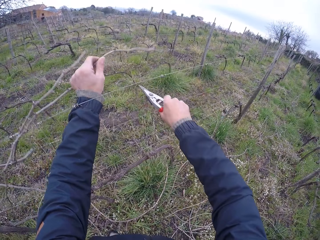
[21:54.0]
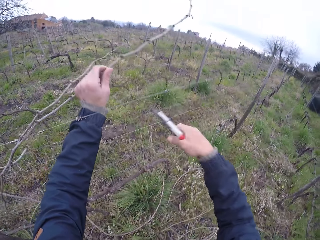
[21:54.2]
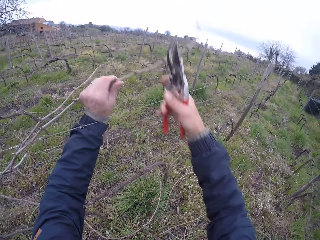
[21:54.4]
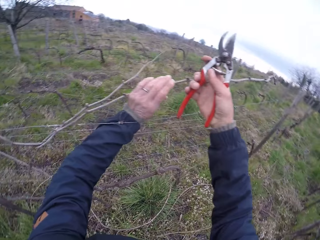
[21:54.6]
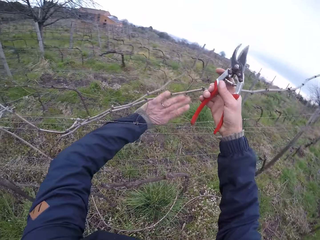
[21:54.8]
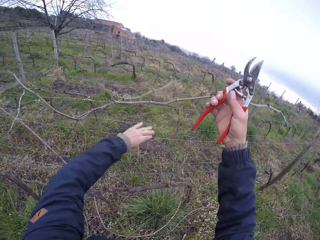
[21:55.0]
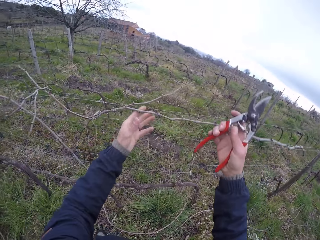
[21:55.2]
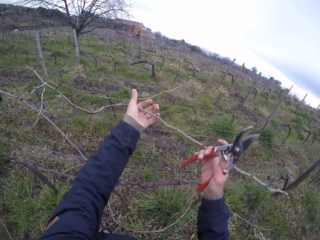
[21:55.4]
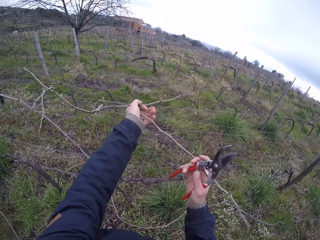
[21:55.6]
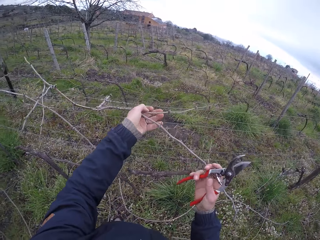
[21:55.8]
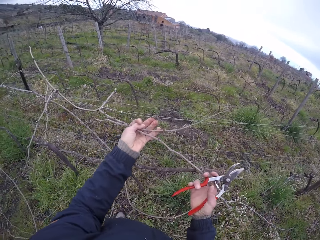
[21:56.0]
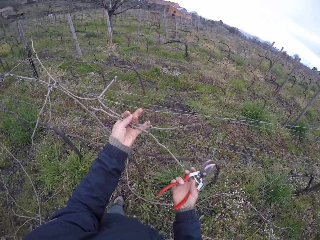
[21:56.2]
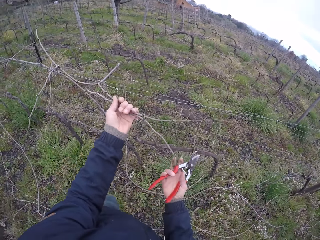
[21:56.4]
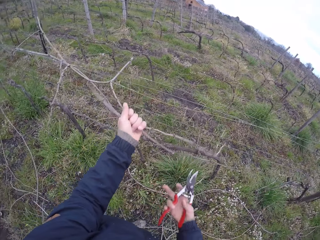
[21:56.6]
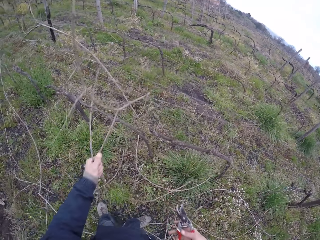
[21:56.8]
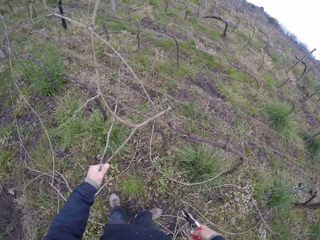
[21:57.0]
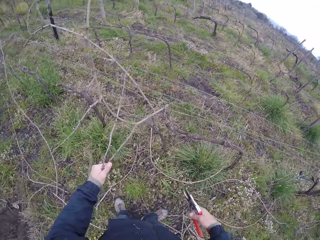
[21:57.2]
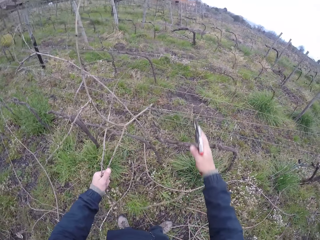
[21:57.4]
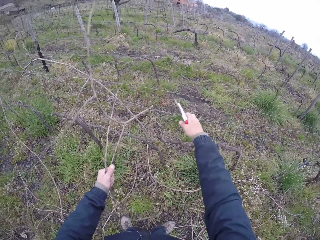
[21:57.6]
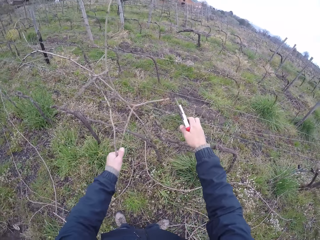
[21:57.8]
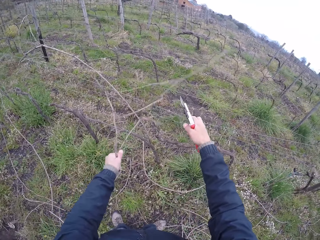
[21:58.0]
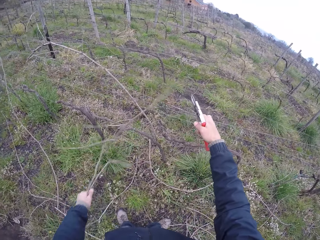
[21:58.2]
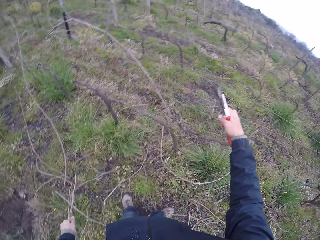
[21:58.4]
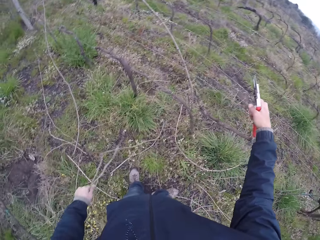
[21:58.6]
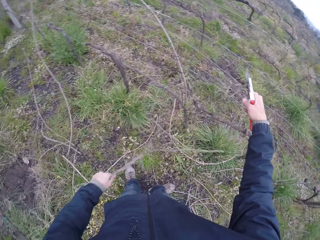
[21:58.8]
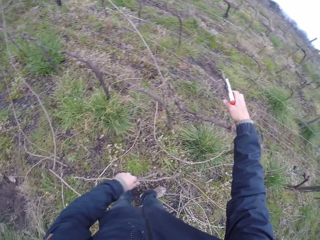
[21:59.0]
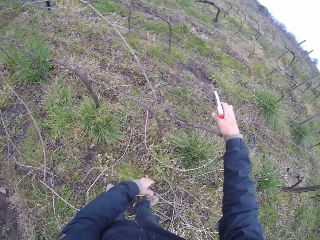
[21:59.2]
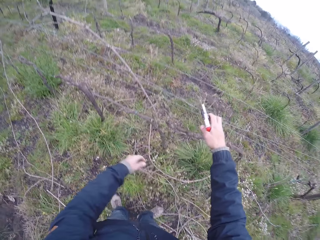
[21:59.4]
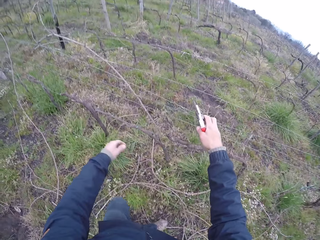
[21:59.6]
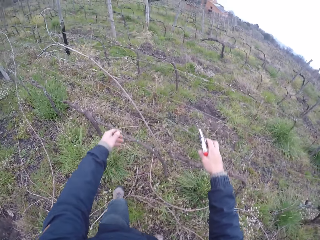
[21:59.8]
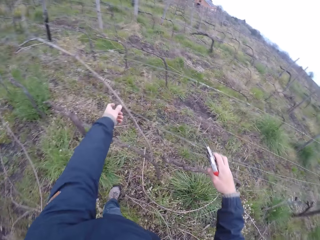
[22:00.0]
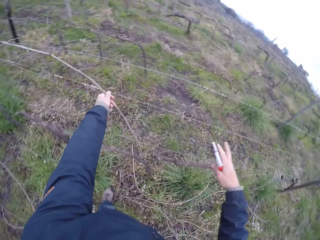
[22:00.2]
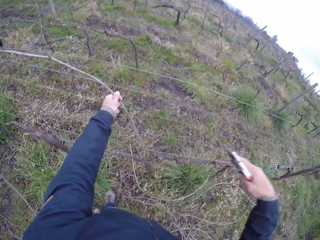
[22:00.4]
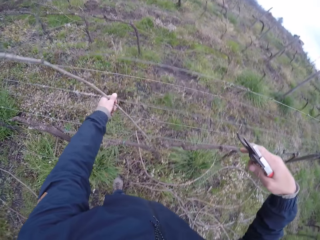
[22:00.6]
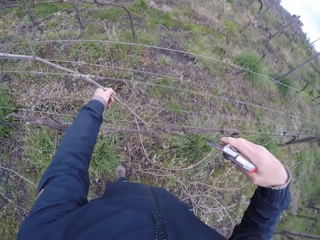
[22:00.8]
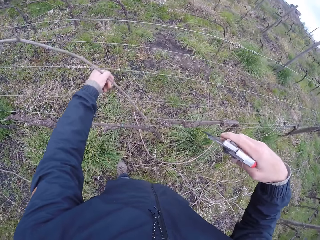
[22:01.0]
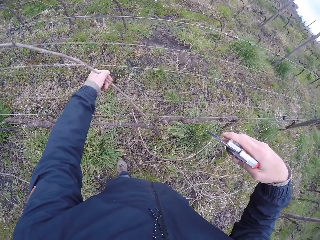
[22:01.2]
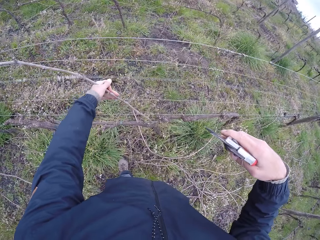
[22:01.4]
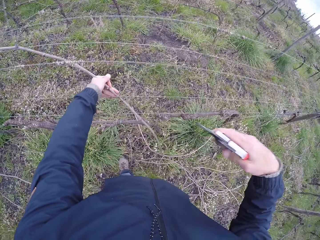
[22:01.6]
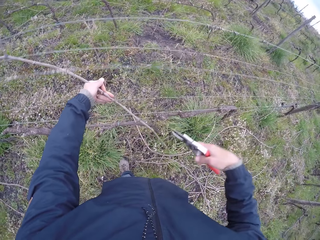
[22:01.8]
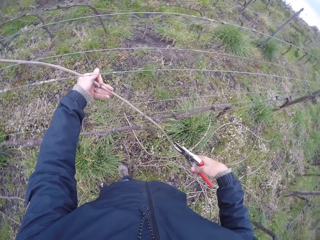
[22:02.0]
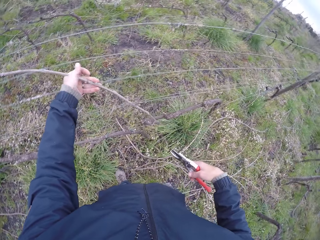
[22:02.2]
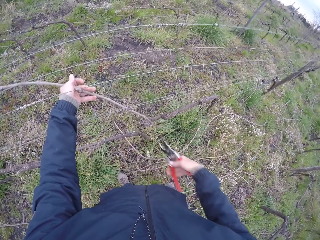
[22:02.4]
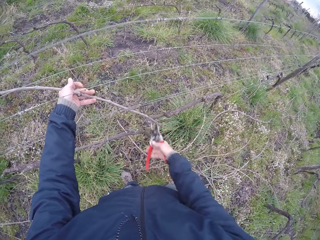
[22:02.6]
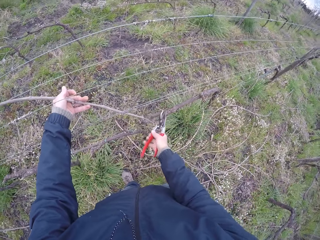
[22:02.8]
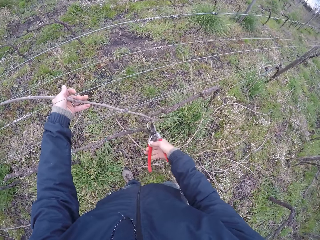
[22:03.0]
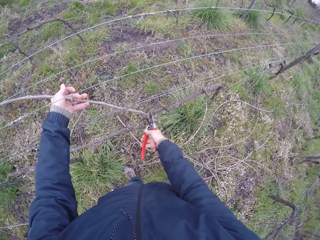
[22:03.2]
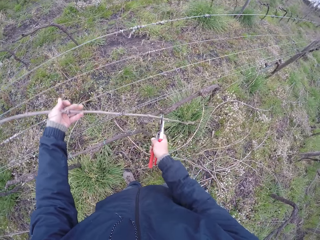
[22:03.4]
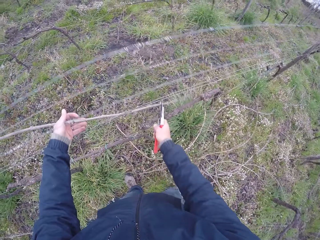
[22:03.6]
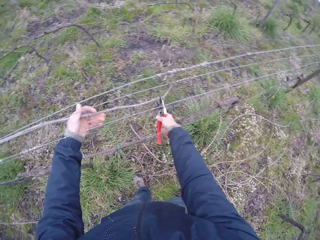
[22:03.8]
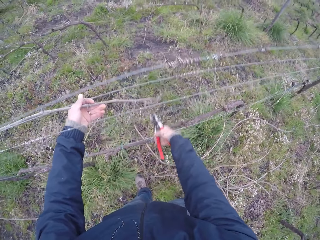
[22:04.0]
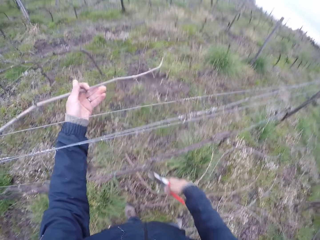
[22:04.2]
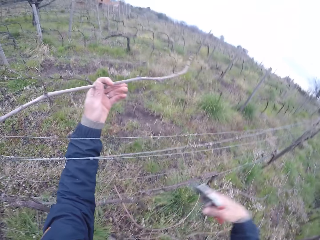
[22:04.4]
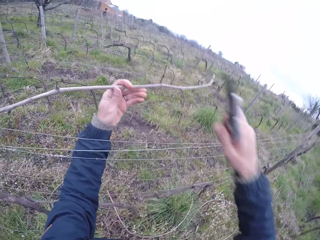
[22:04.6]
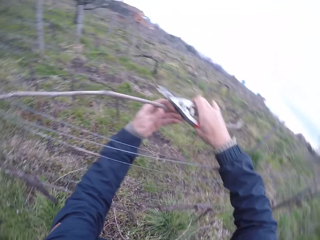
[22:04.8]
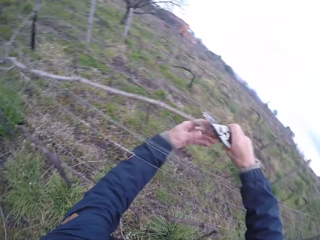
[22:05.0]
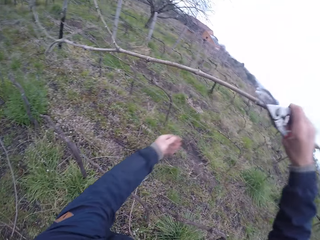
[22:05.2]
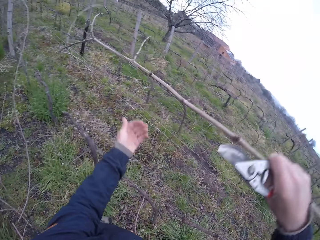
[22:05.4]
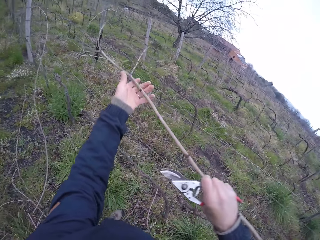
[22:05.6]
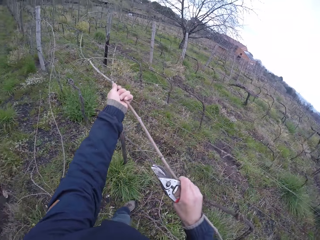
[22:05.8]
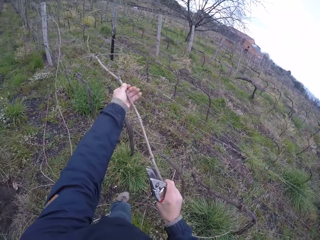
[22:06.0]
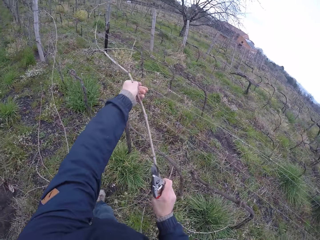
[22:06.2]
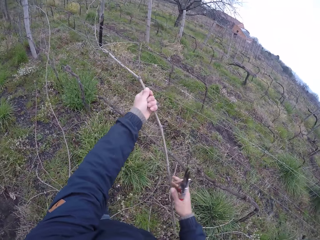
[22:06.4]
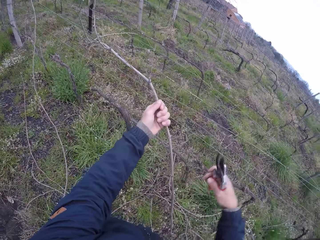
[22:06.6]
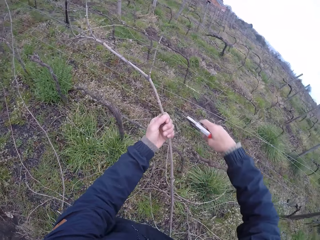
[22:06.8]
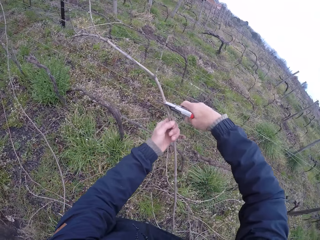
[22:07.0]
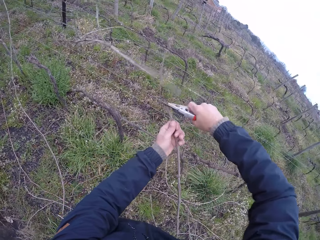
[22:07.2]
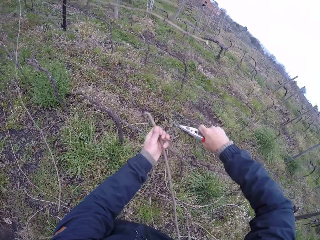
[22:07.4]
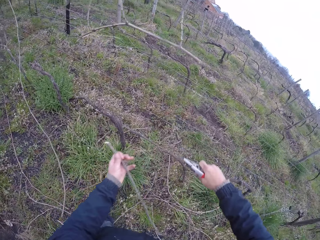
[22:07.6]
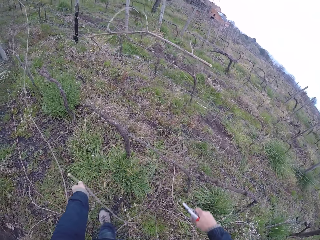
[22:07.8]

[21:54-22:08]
The camera wearer cuts the twig with the plier in his right hand. He holds two twigs on the wire fence with his left hand. He pulls both twigs from the wire fence with his left hand. He pulls the wire fence with his right hand. He removes both twigs from the wire fence with his left hand. He drops the twigs on the ground. He pulls a twig on the wire fence with his left hand. He cuts the twig with the plier in his right hand. He holds the twig with the plier. He passes the twig from his left hand to his right hand. He lifts the twig. He pulls the twig on the wire fence with both his hands. He cuts a piece of twig from the twig with the plier in his right hand.

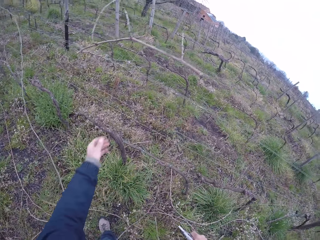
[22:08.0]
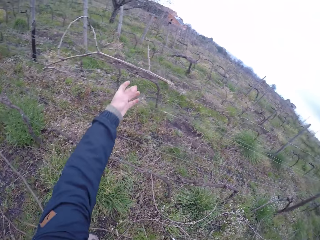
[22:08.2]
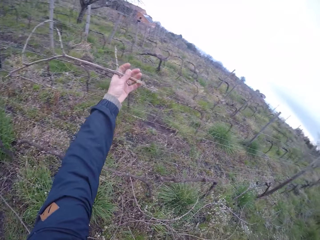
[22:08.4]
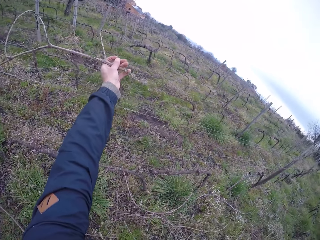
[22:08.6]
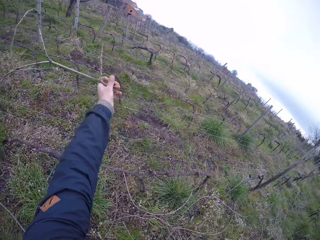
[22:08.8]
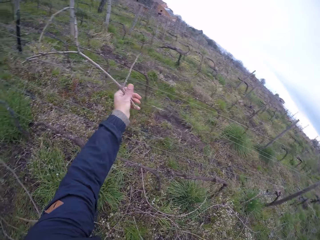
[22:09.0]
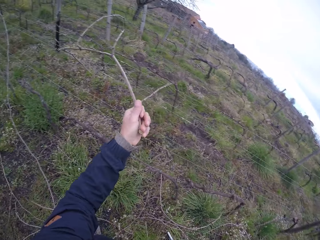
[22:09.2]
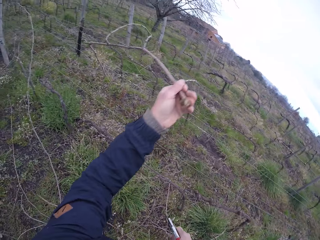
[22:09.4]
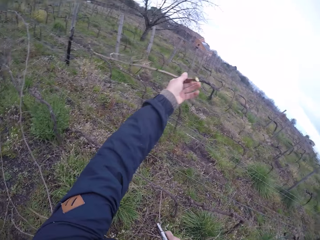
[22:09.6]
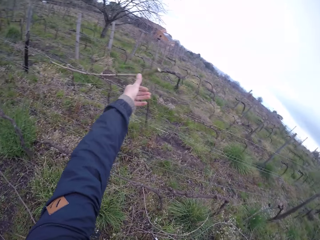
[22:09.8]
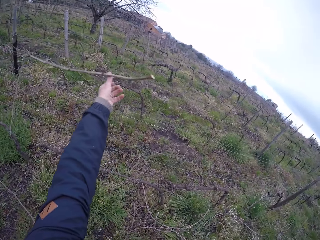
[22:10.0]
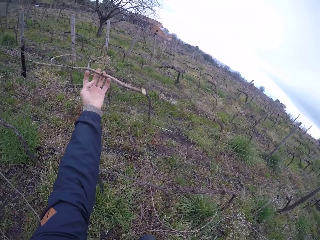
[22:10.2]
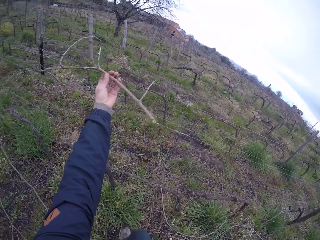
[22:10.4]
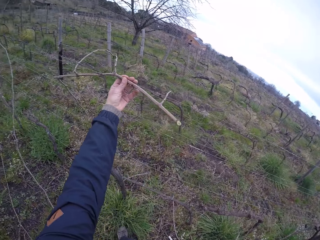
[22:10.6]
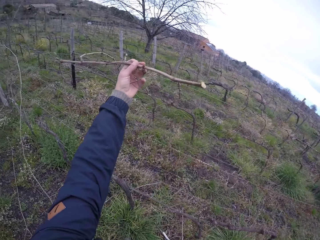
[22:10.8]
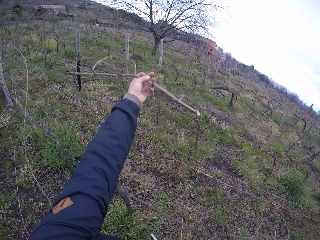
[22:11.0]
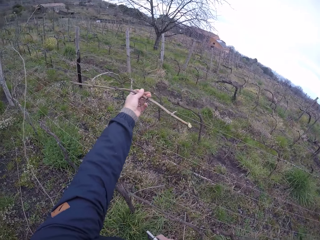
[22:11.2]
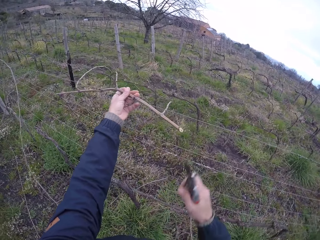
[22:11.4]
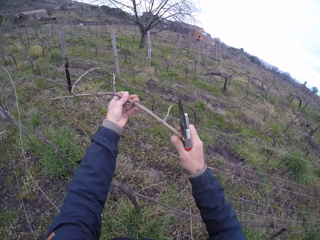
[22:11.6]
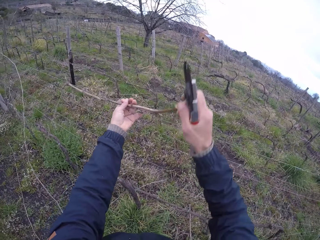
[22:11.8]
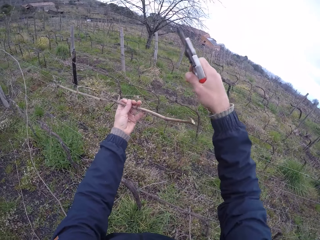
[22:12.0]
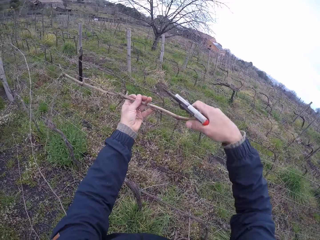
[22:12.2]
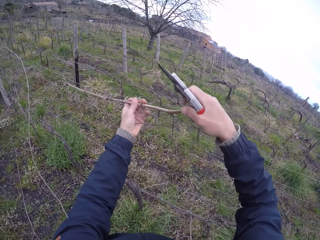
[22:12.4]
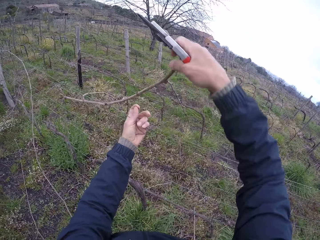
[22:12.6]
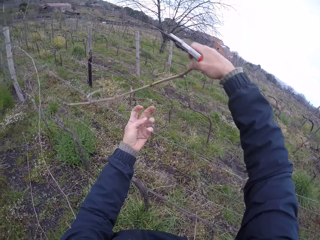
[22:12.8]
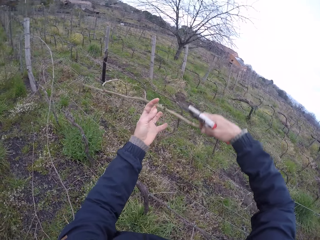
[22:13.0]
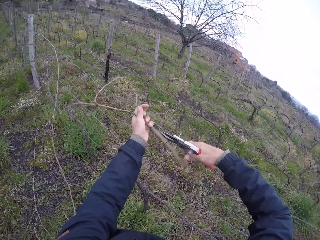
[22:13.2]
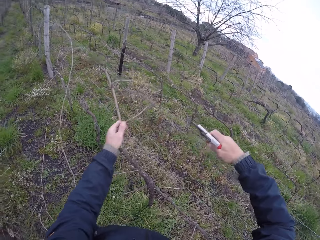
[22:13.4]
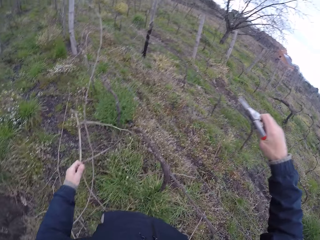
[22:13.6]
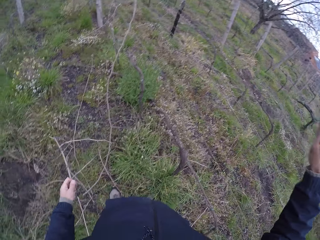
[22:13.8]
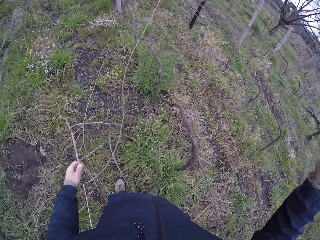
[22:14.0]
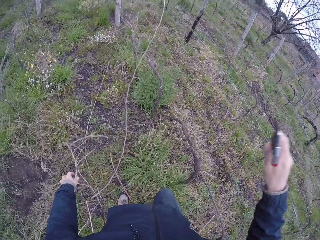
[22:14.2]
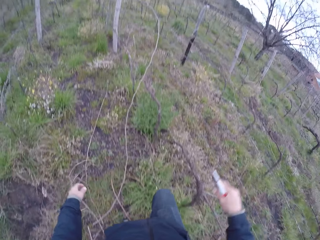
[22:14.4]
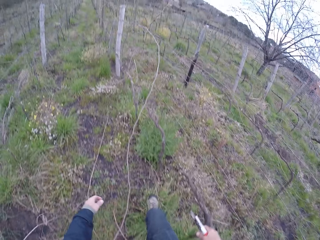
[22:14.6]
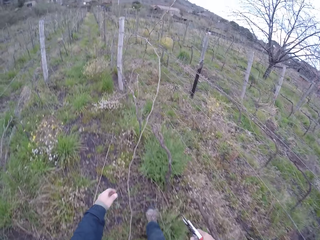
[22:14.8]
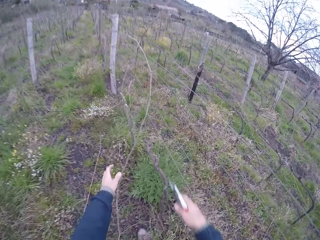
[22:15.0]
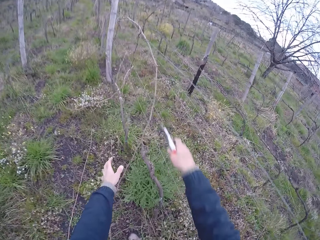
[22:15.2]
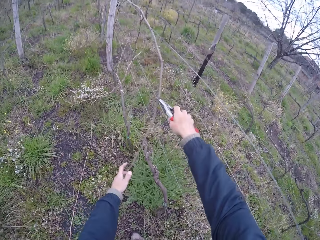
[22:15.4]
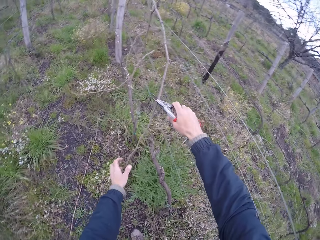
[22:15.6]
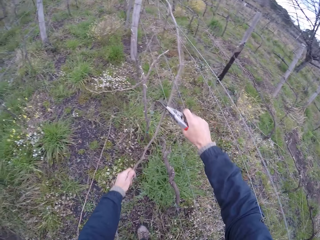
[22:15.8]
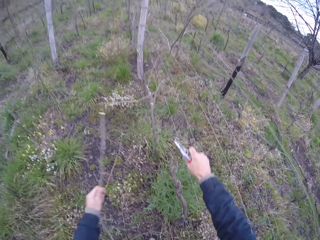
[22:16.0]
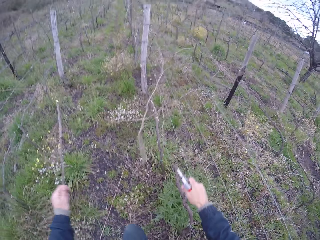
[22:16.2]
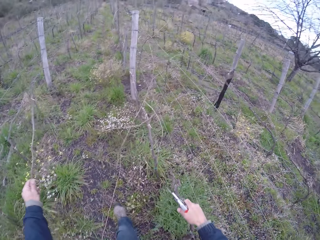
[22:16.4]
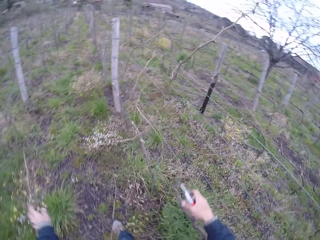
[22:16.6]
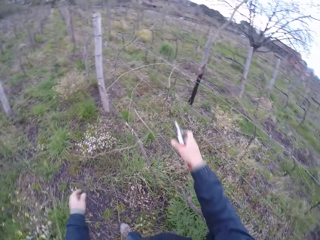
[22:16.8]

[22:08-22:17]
The camera wearer drops the piece of twig on the ground with his left hand. He adjusts the twig on the wire fence with his left hand. He removes a twig from the fence. He adjusts the twig on the wire fence with both his hands. He removes the twig from the wire fence with his left hand. He drops the twig on the ground with his left hand. He holds a twig on the wire fence with his left hand. He cuts the twig with the plier in his right hand. He drops the twig on the ground with his left hand.
